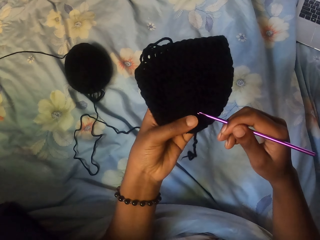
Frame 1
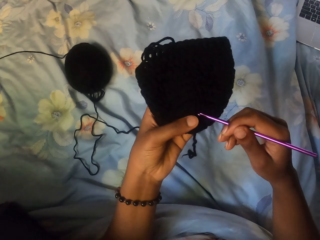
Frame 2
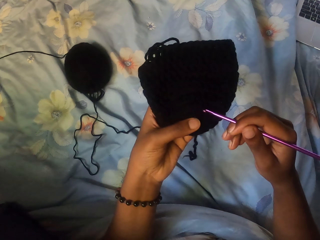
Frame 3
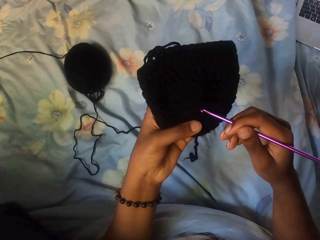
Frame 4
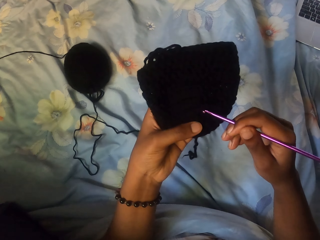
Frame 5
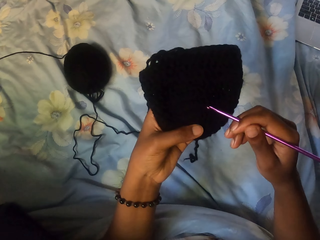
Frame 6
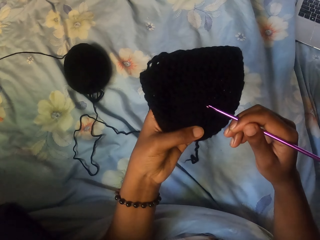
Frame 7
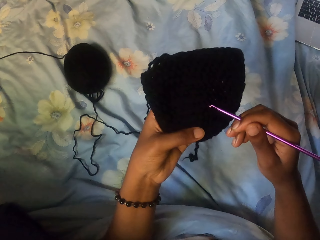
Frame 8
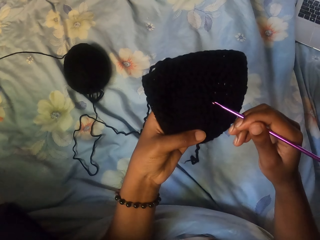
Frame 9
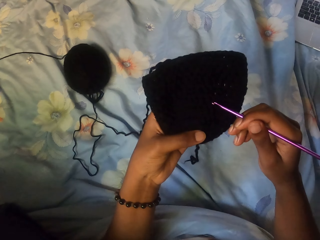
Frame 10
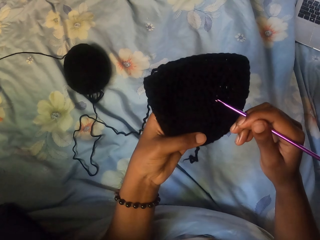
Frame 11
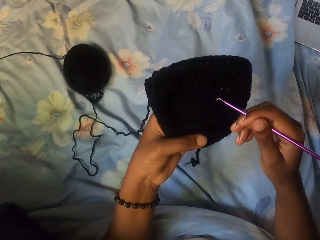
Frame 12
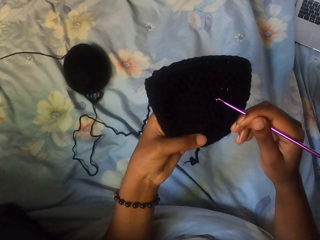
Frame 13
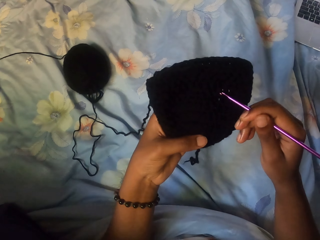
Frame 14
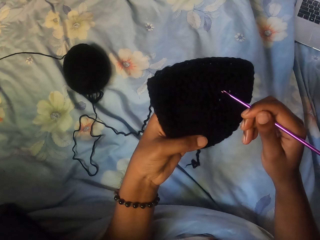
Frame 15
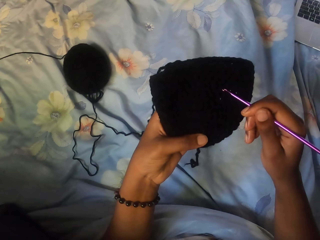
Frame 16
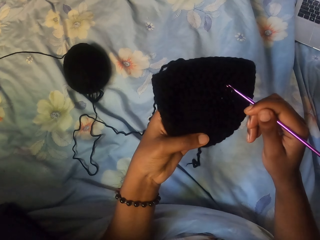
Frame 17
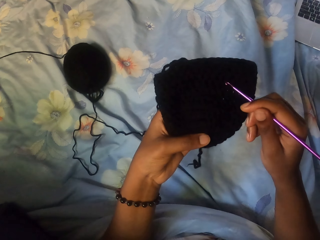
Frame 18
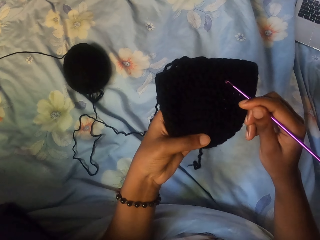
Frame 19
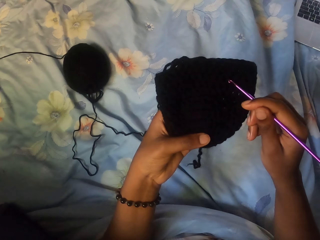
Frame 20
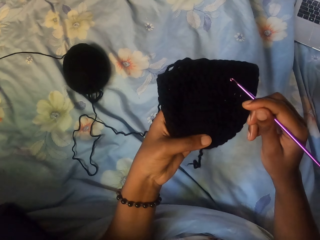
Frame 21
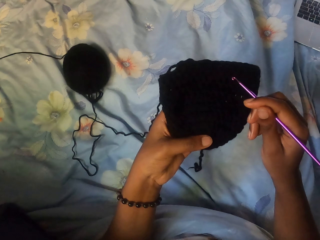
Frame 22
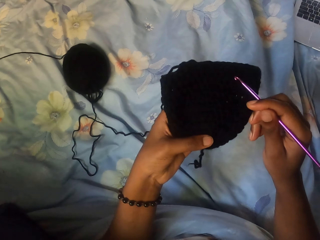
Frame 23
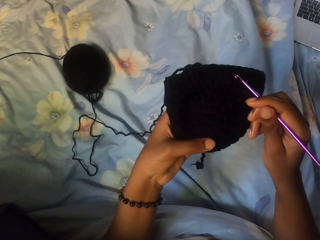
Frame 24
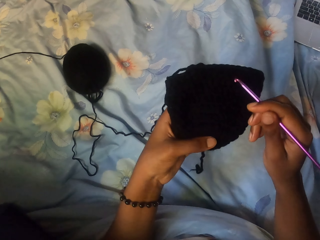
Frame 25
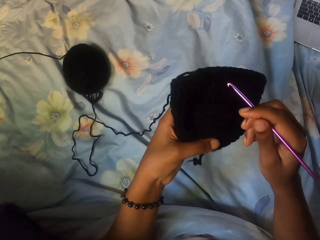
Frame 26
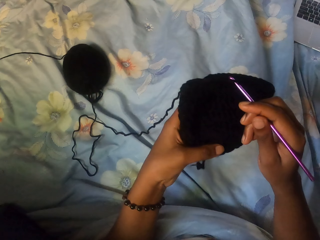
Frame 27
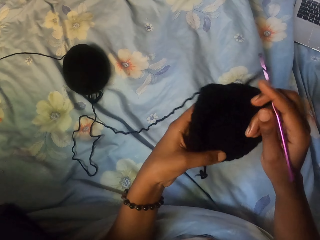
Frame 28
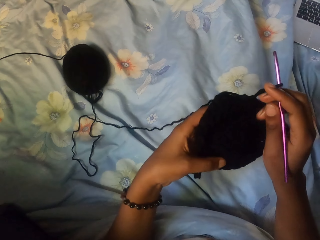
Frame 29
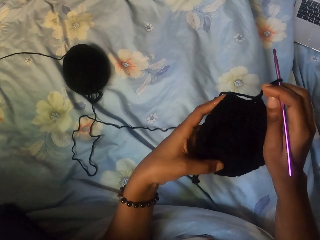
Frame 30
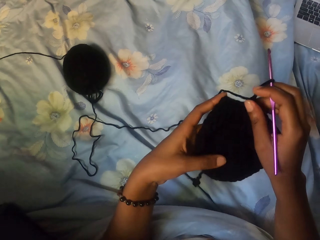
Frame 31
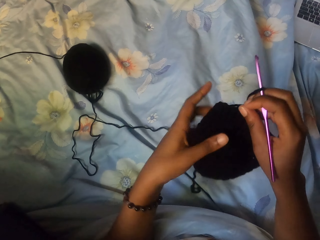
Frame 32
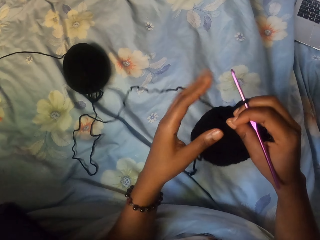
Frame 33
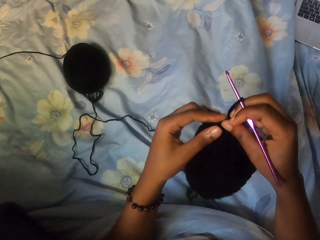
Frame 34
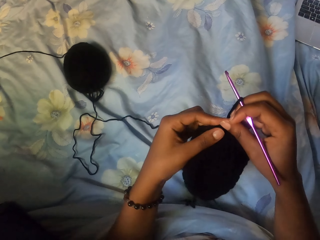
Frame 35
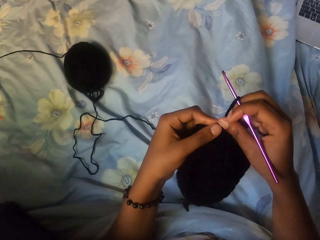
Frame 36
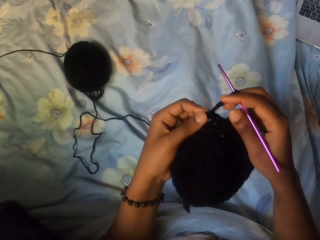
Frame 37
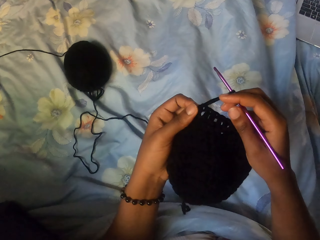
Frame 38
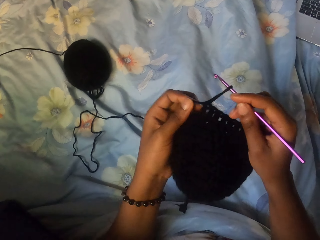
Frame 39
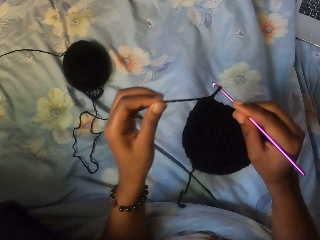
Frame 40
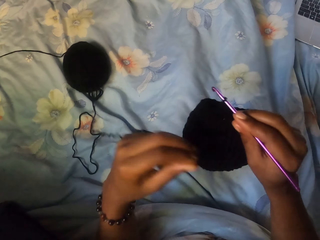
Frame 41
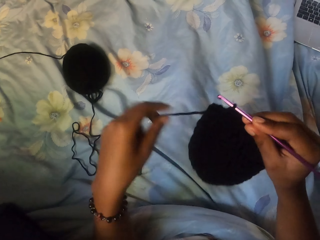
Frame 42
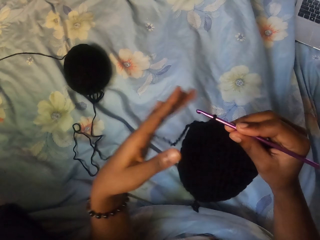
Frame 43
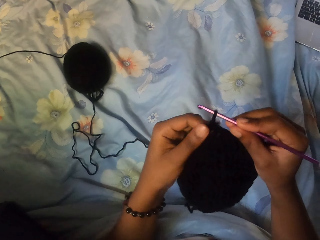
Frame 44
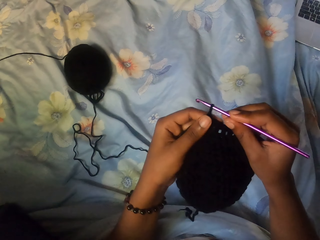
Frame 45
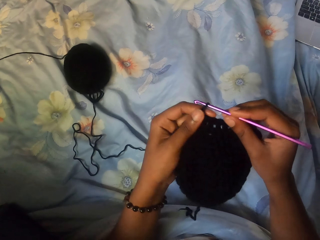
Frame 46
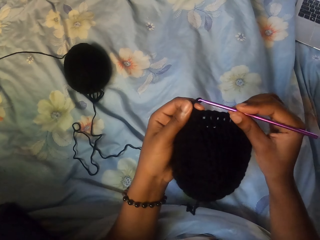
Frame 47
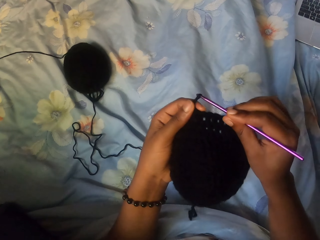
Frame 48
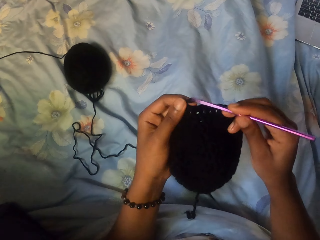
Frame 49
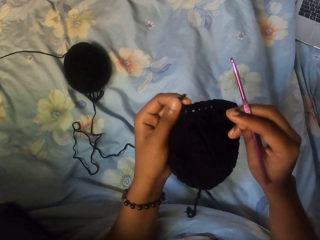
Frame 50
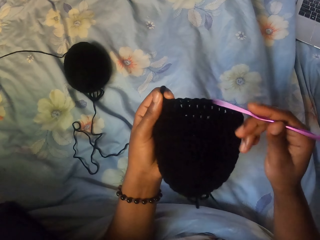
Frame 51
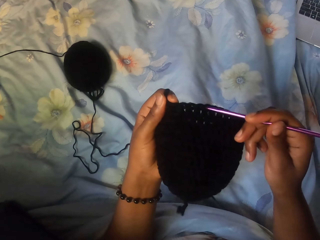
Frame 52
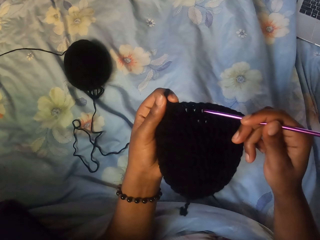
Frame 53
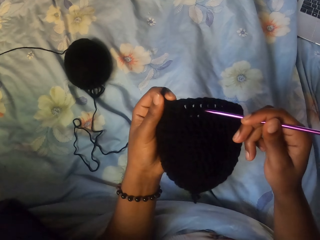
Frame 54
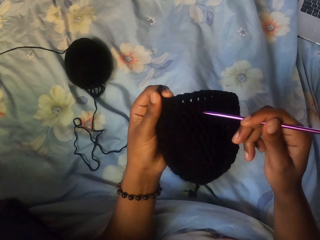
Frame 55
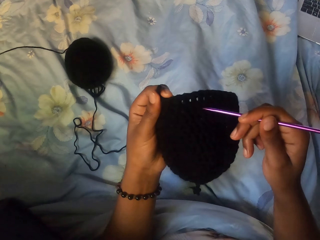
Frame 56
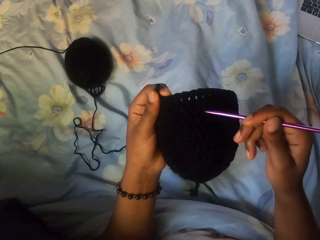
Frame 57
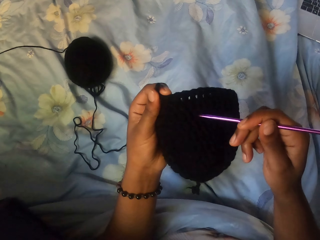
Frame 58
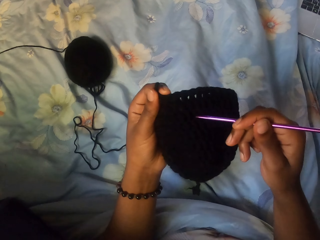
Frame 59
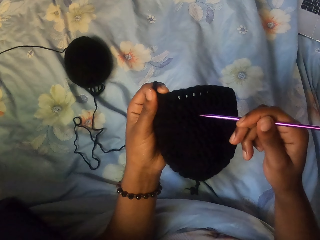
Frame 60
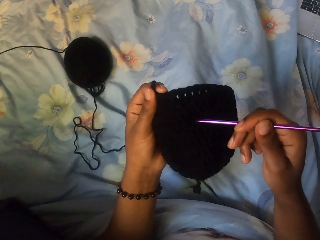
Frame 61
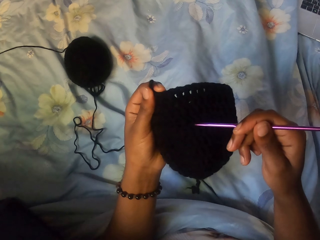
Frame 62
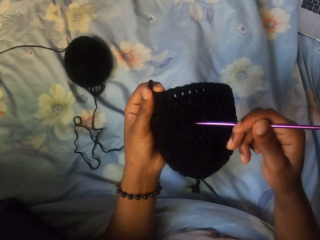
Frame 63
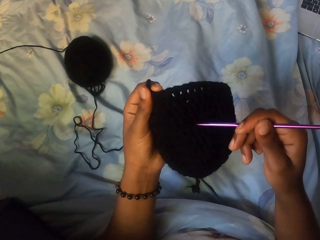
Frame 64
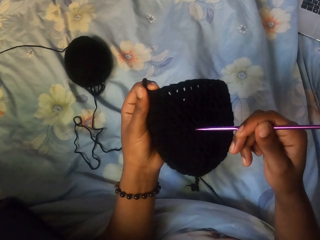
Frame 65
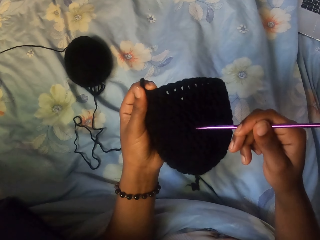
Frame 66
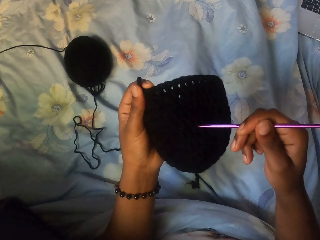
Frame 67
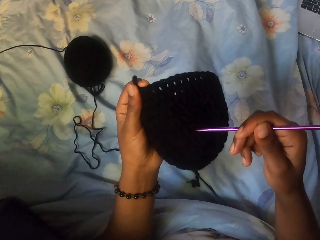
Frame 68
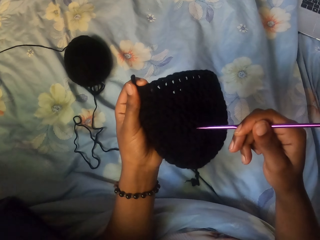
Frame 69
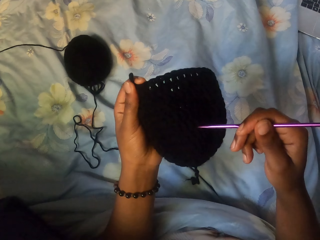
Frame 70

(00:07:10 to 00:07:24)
The camera wearer inserts the crochet hook in a yarn. They remove the crochet hook. They move the crochet hook.

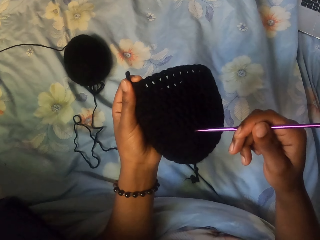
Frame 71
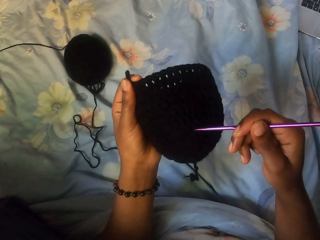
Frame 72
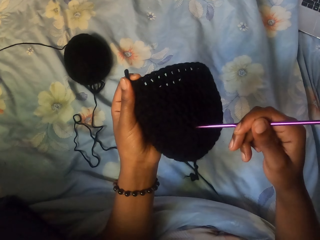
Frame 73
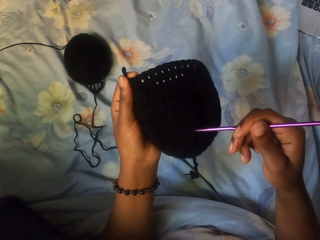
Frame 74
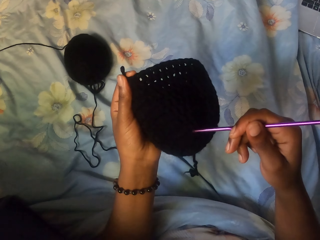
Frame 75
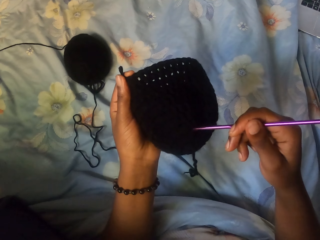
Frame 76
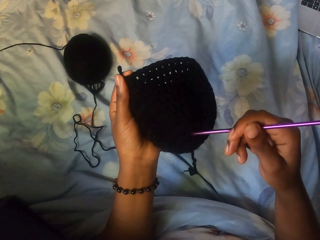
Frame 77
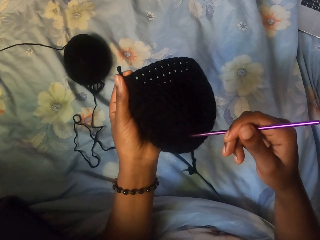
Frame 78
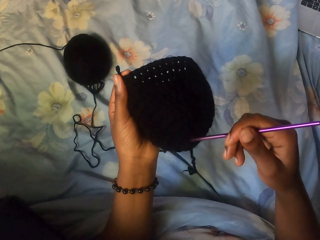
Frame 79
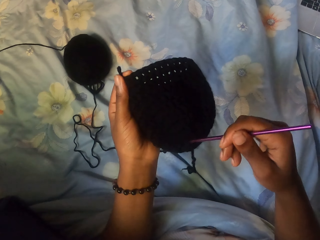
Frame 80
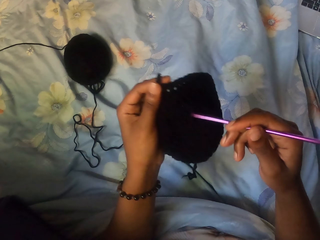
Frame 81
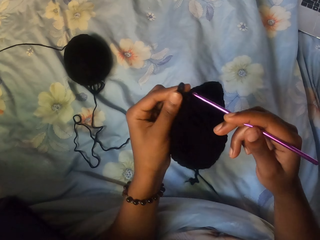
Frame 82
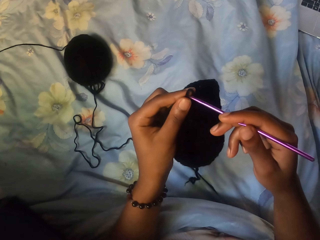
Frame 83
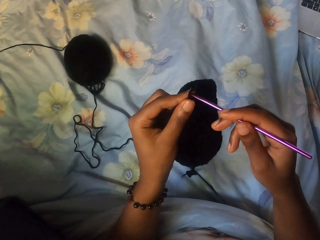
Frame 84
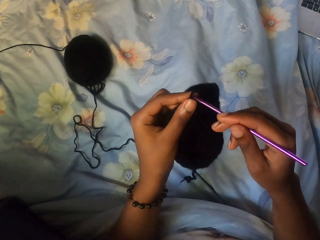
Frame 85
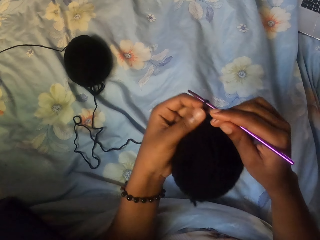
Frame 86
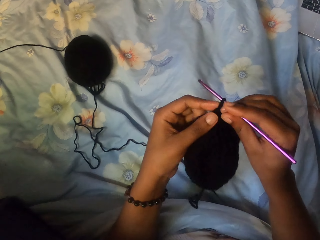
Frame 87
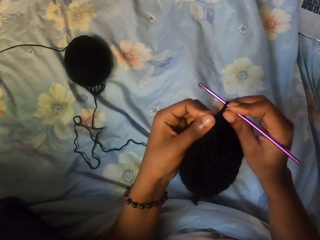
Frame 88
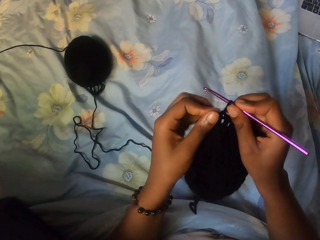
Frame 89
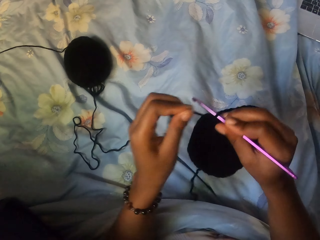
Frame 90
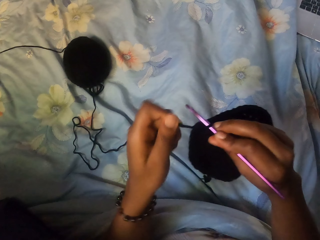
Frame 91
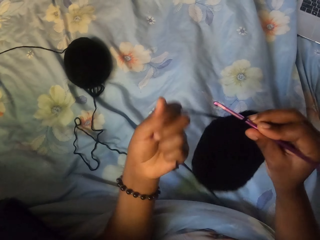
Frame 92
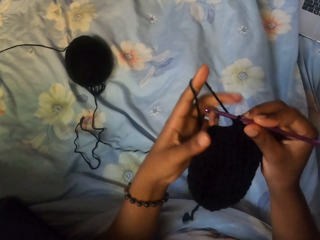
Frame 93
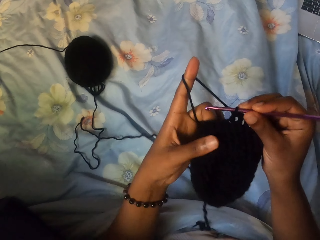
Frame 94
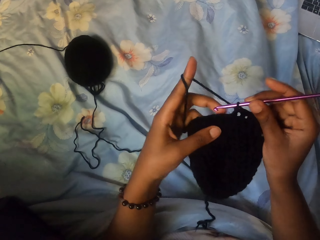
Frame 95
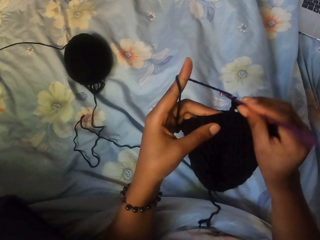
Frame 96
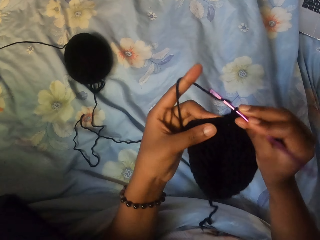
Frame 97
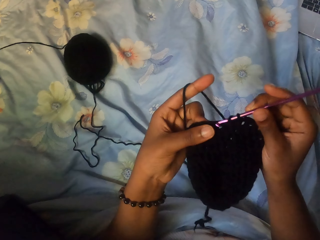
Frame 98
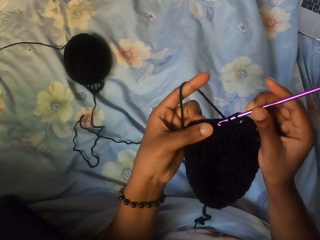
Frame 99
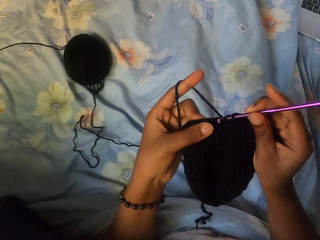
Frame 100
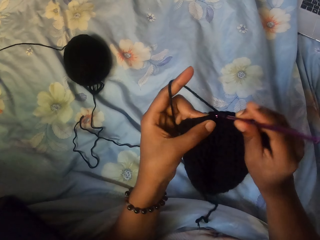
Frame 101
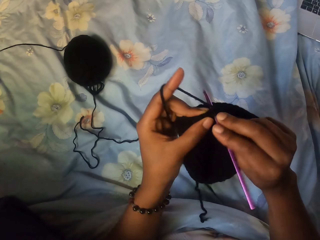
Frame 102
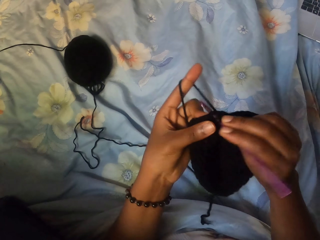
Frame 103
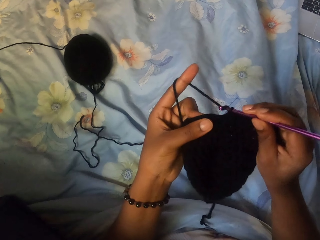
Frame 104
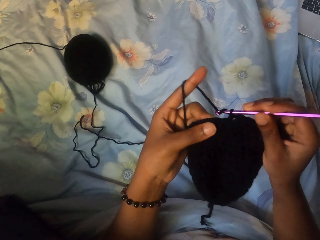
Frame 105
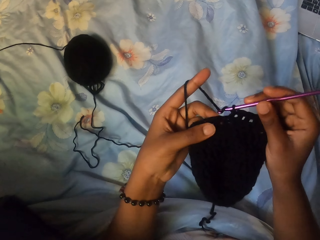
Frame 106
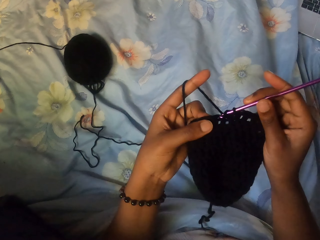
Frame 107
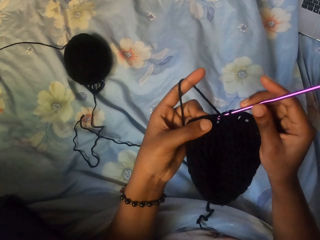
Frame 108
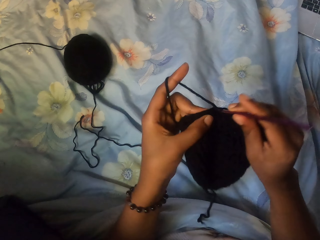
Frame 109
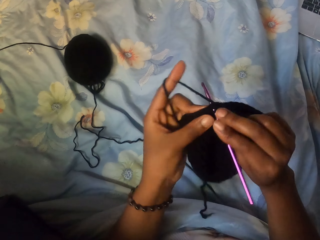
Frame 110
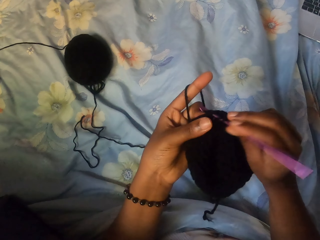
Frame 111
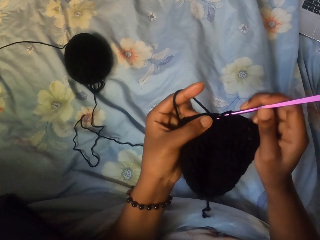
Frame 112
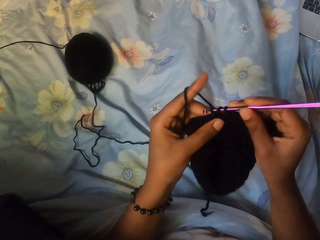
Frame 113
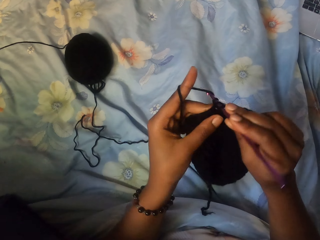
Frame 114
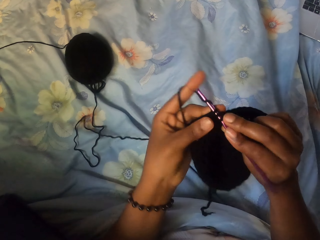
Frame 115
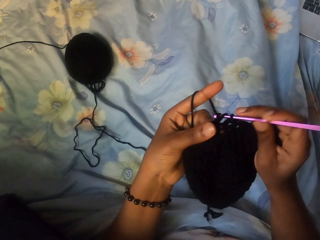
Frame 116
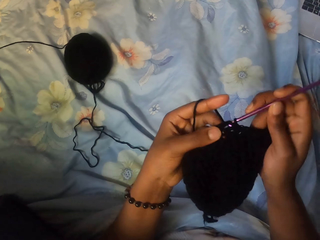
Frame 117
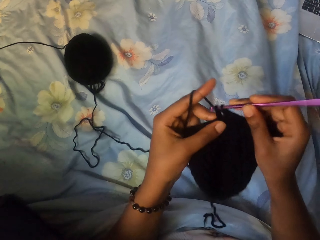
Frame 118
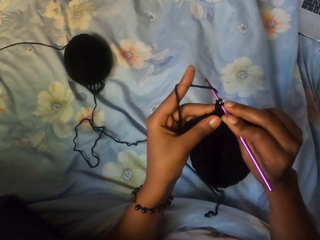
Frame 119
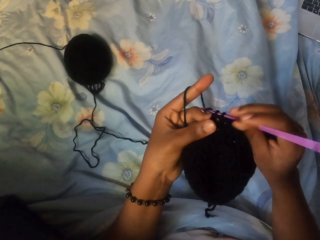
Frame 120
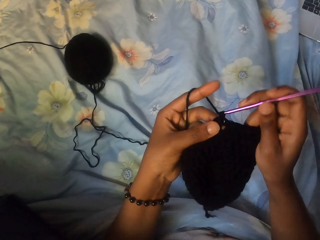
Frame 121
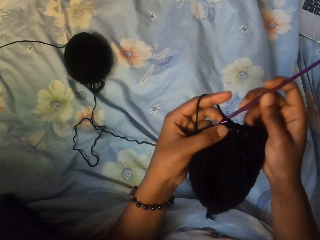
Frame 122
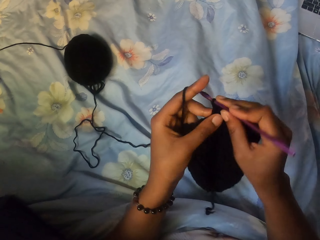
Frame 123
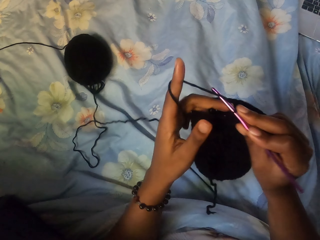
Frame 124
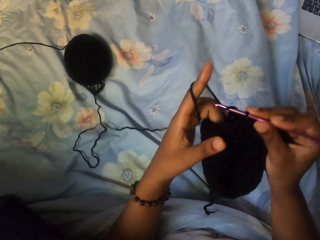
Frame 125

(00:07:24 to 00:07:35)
The camera wearer inserts a crochet hook into a yarn. She knits the black crochet from the black yarn with the crochet hook in her right hand. She pulls the rope.
